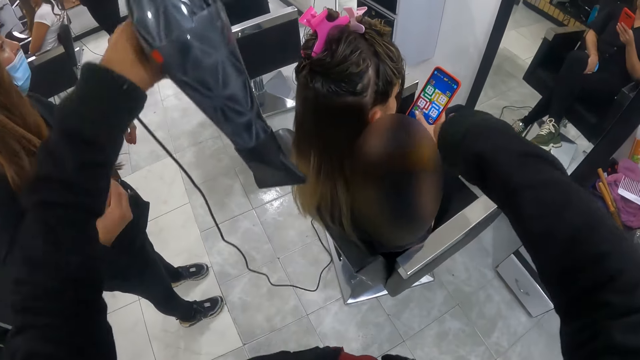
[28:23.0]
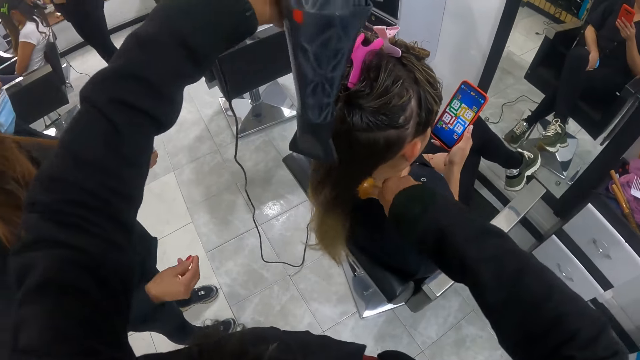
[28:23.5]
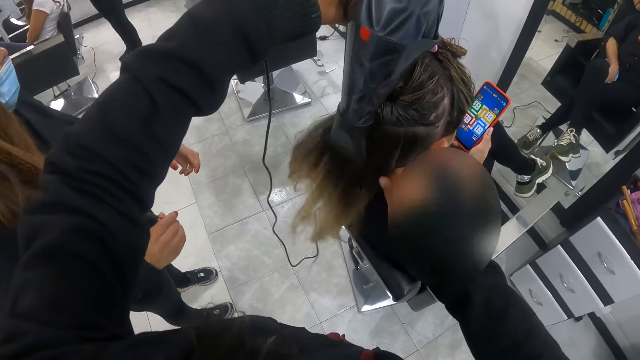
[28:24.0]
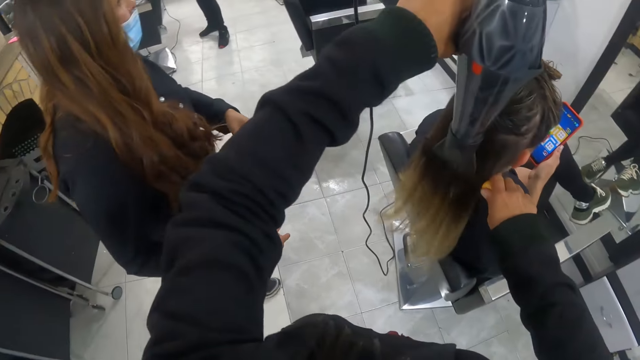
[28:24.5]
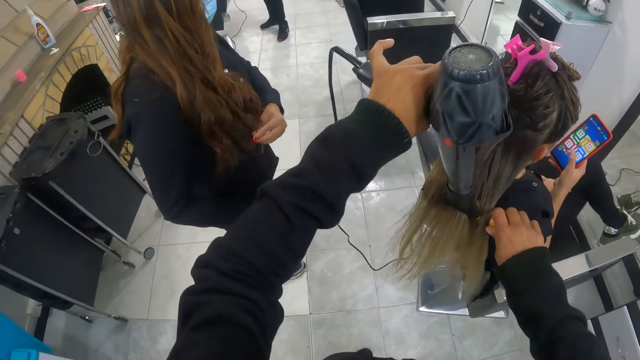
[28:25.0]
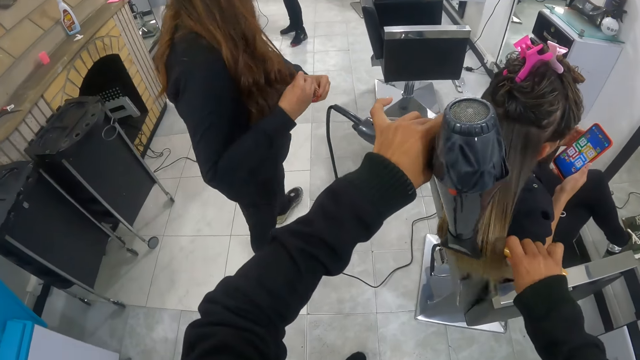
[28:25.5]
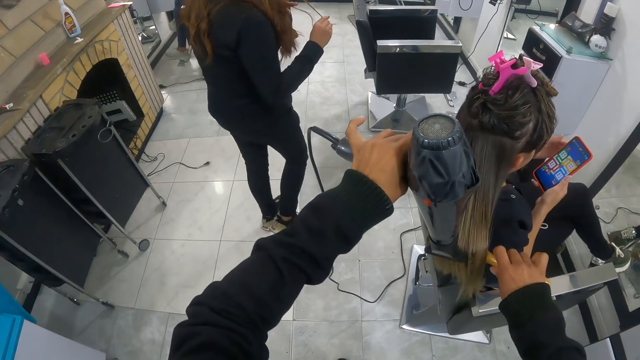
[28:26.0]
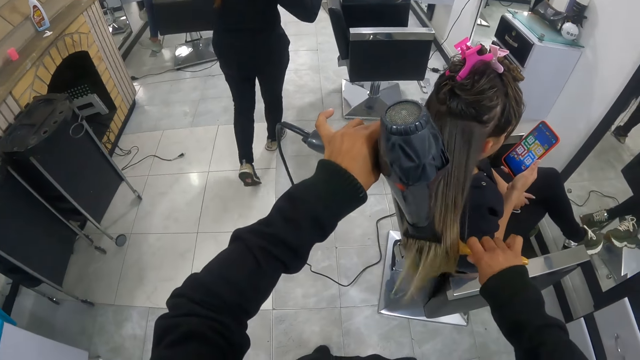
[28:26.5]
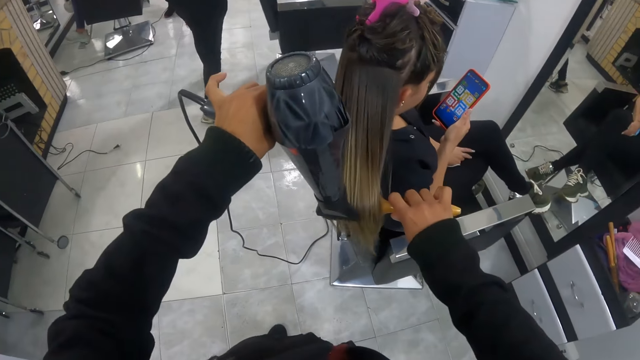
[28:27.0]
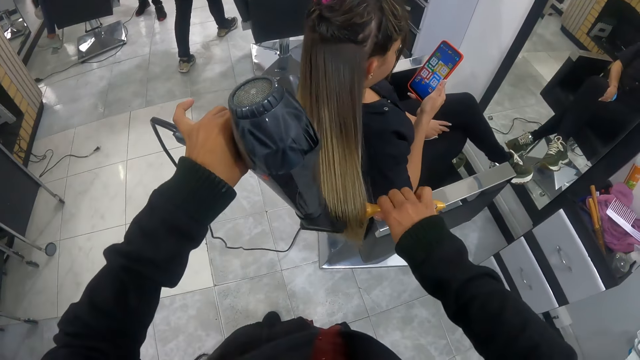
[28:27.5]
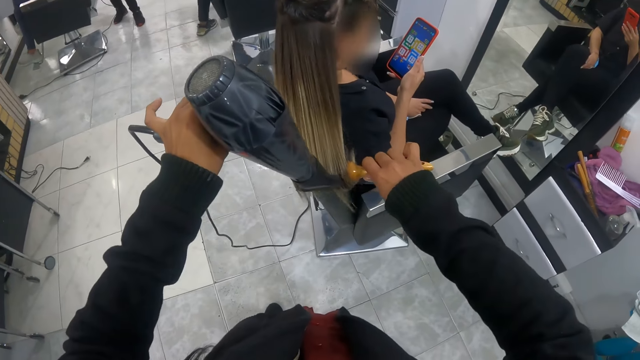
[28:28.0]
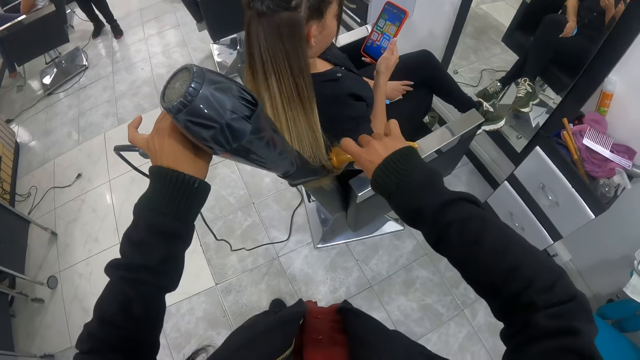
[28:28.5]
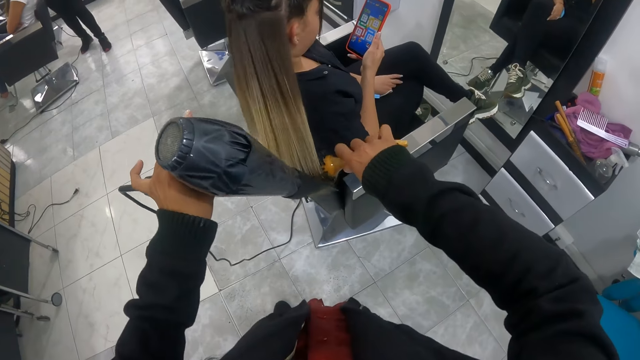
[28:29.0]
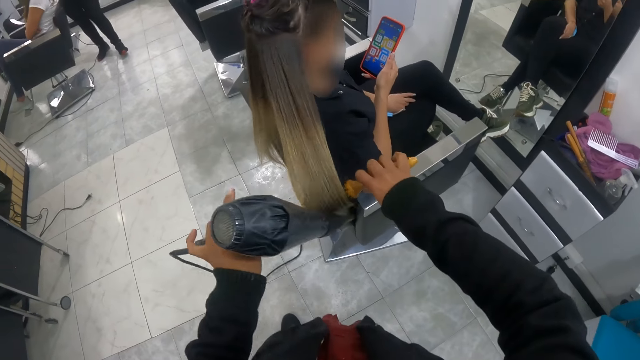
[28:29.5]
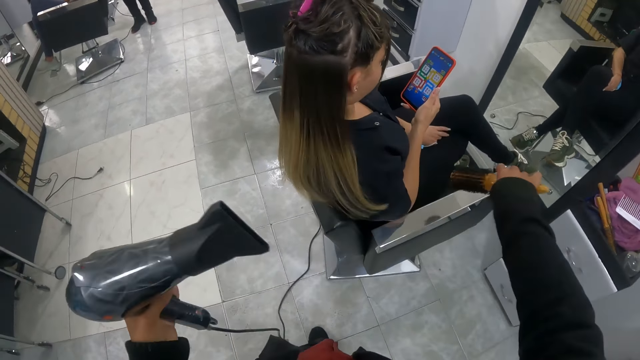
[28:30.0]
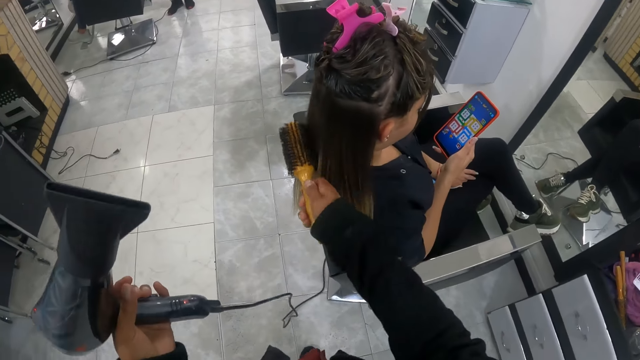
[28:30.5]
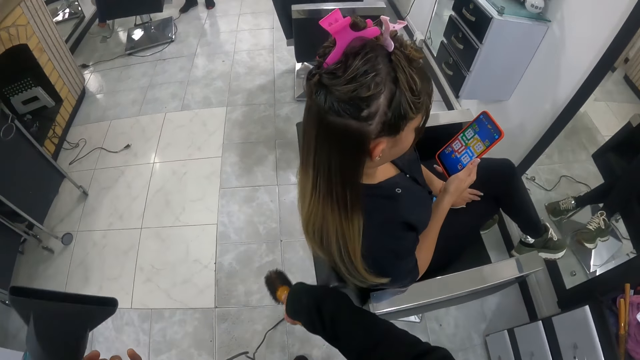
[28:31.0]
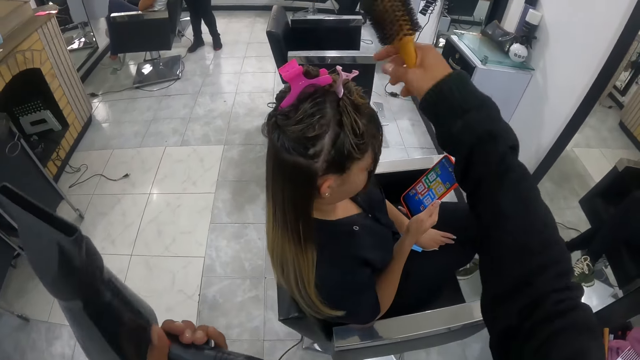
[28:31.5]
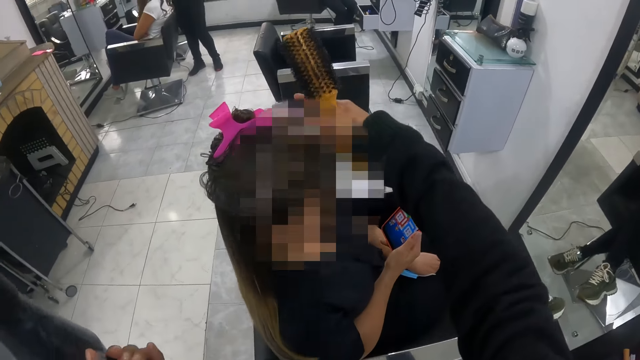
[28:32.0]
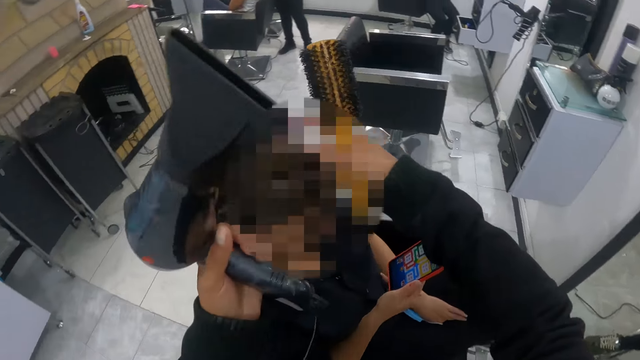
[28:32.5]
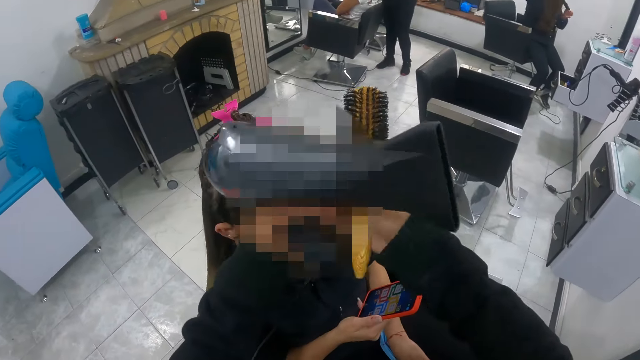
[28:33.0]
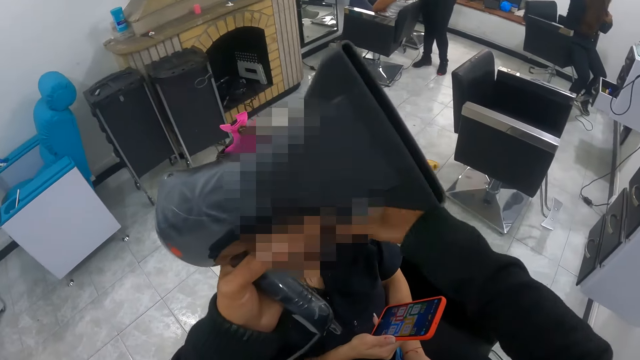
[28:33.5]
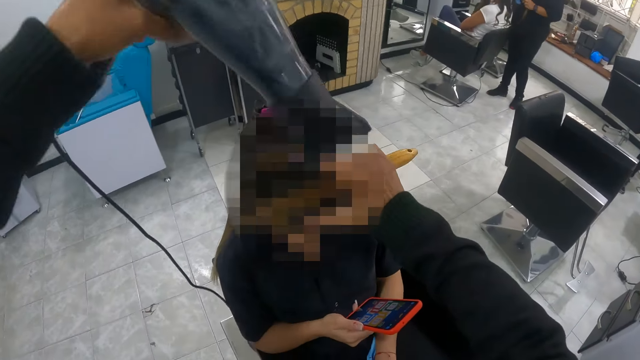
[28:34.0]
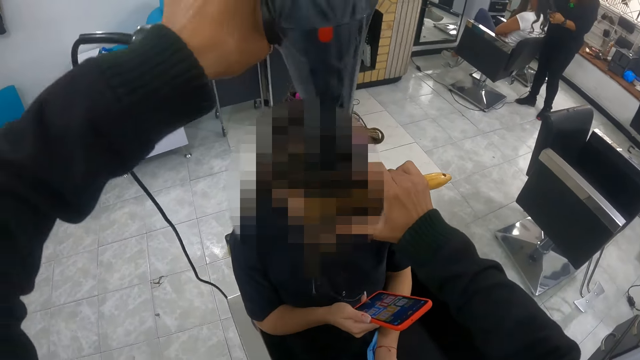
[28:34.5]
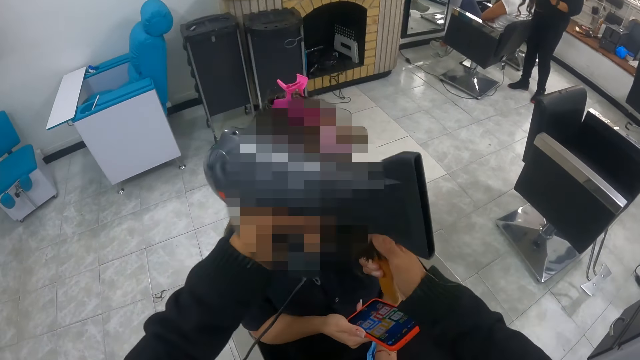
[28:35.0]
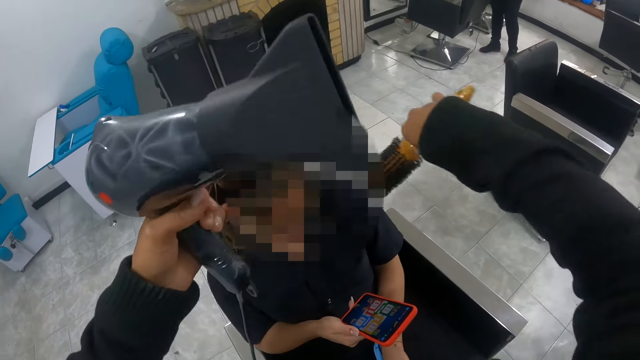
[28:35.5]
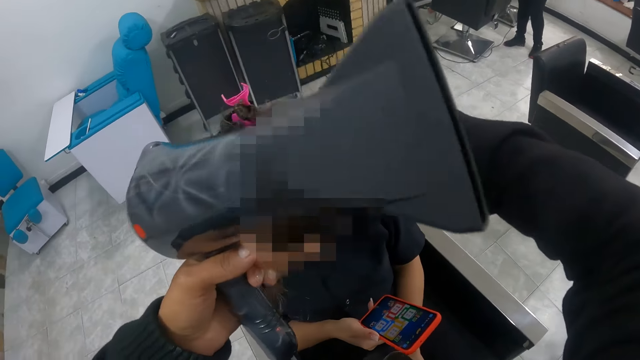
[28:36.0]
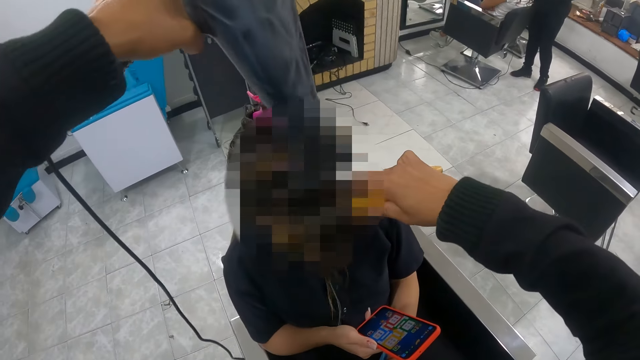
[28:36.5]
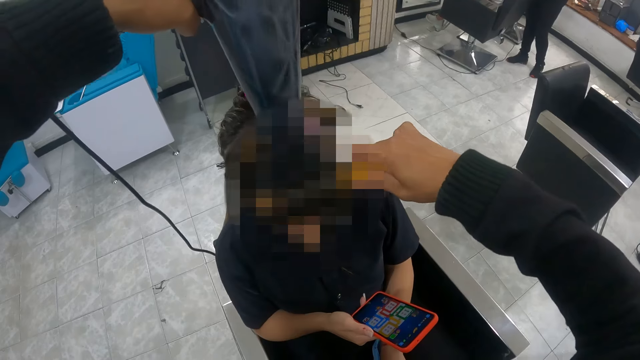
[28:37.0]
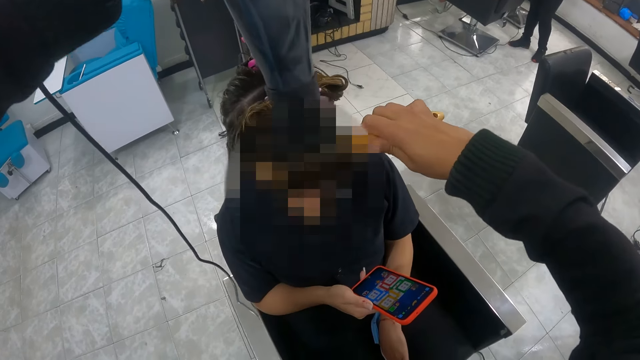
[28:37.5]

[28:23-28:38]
The camera wearer brushes the woman's hair with the round brush in her right hand. She holds a blow-dryer. The woman uses a mobile phone. The woman uses the mobile phone again. The camera wearer holds the blow-dryer and hair brush, and grabs the hair of the woman. She holds the woman's hair with her hands. Another woman adjusts her hair in front of a mirror. The camera wearer stretches the woman's hair with the hairdryer and round brush in her hands. Another woman curls another woman's hair with the straightener in her right hand. The camera wearer dries the hair of the first woman with the blow-dryer and hair brush. The first woman uses the mobile phone.

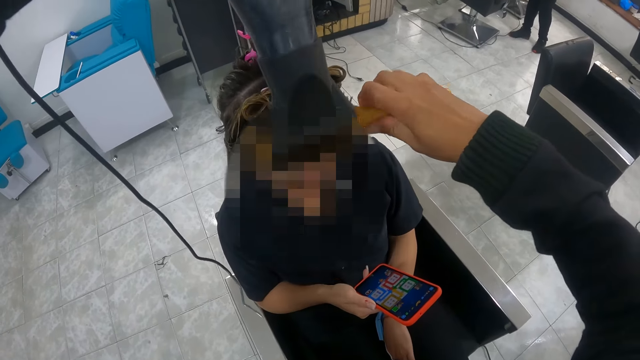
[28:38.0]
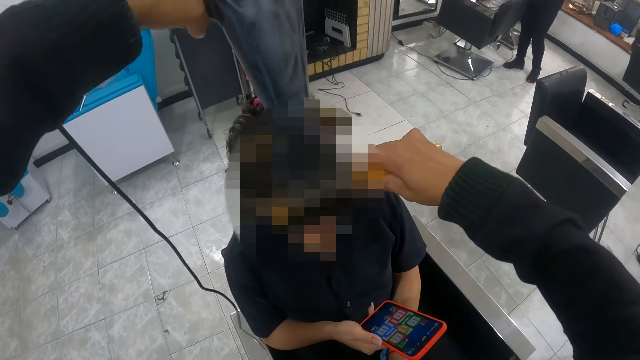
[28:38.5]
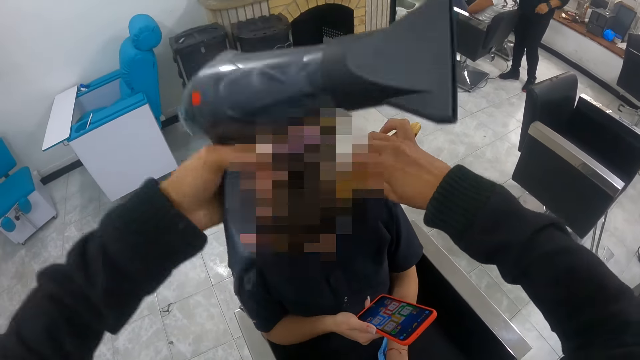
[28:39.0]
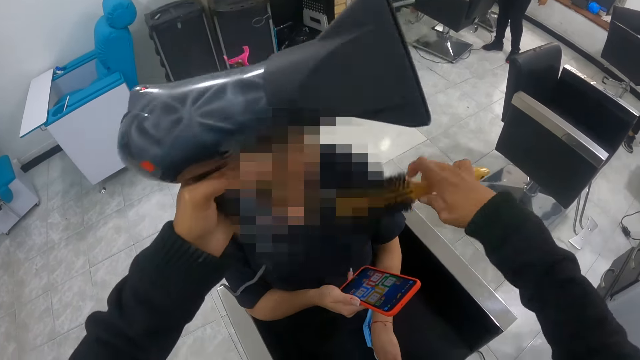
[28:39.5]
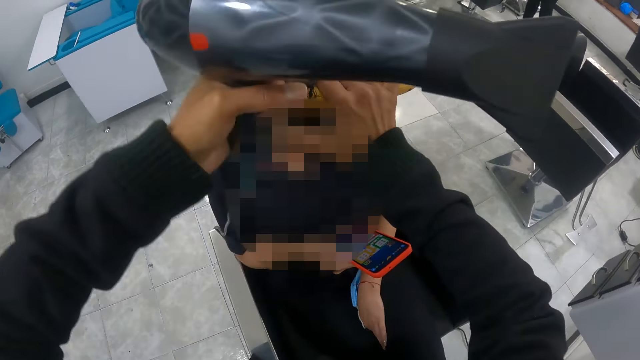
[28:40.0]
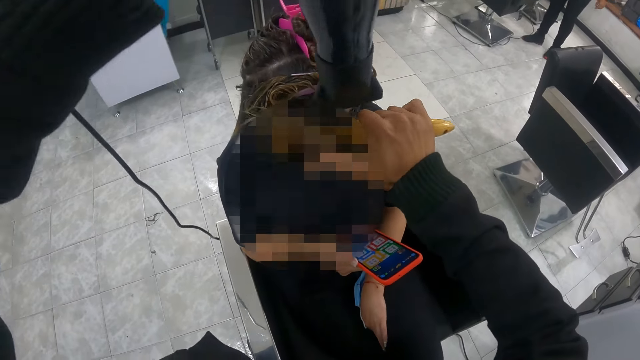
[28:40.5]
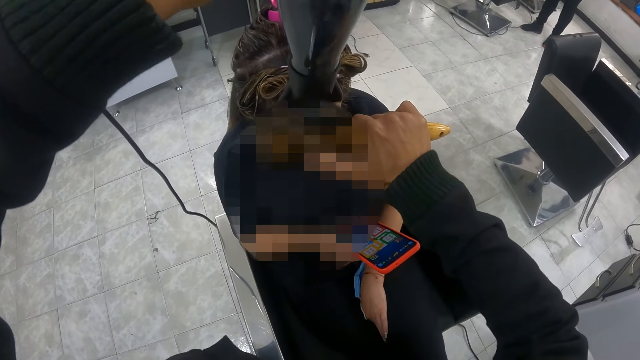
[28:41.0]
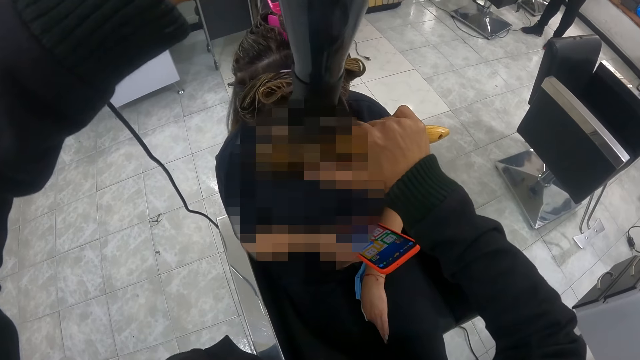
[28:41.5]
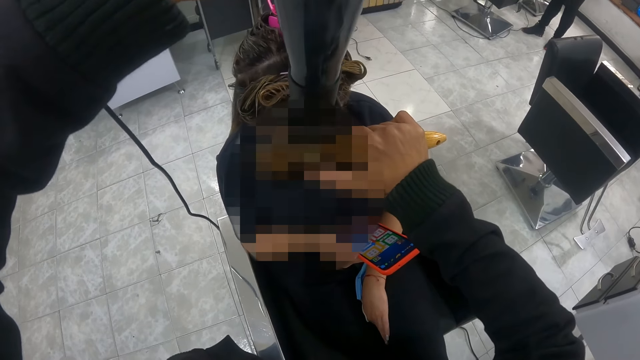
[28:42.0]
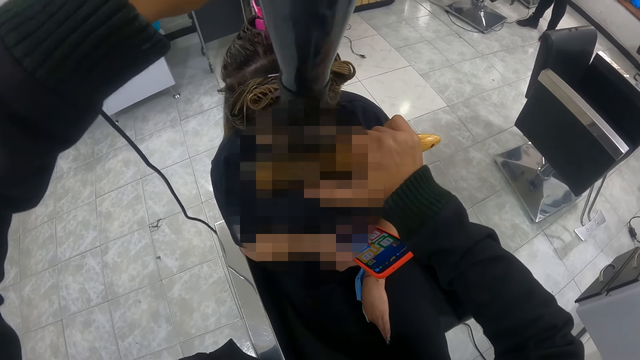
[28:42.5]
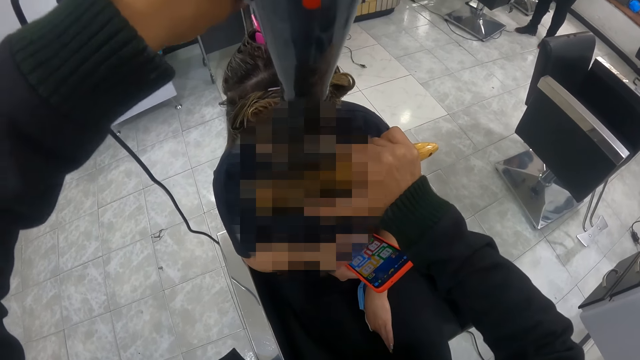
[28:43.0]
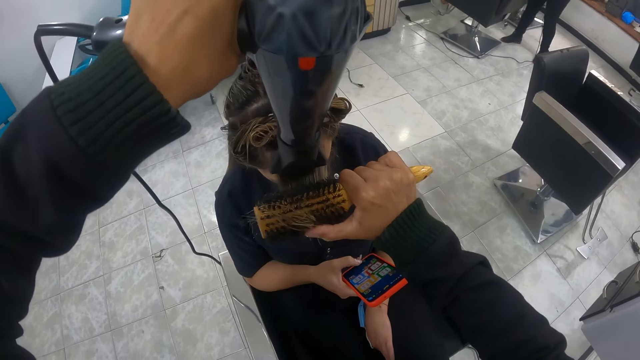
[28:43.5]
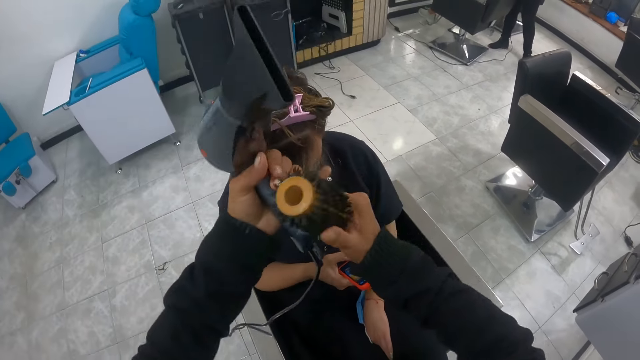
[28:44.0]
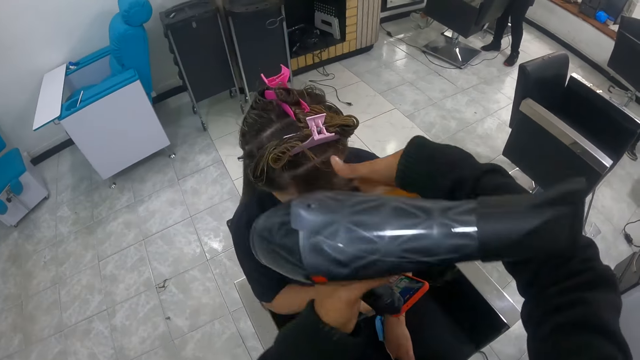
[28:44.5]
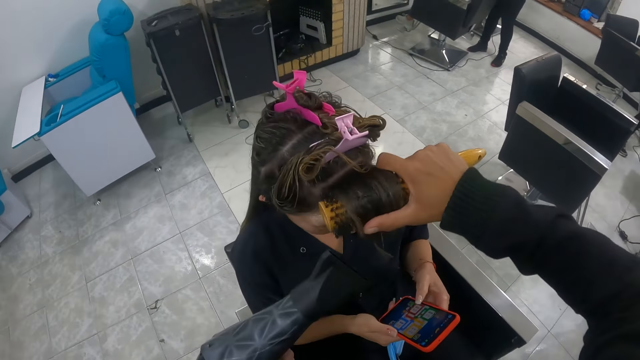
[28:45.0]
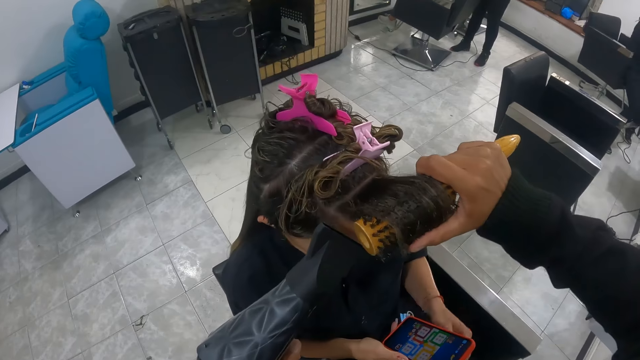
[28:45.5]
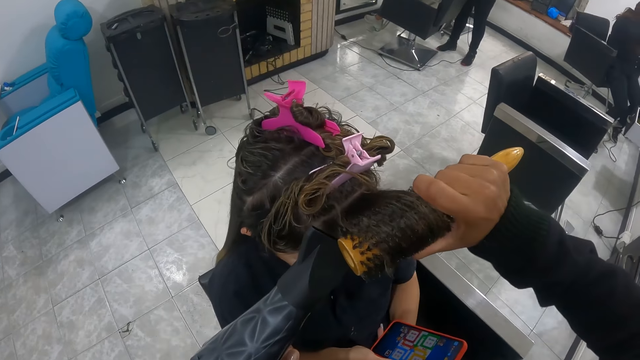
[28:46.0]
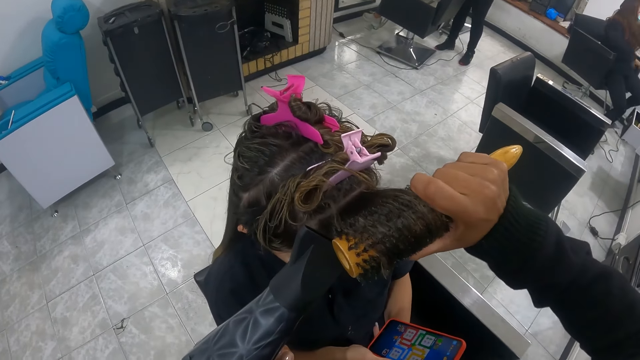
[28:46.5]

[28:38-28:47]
The camera wearer grabs the woman's hair with her left hand. She stretches the woman's hair with the hairdryer and round brush in her hands. She grabs the woman's hair with her left hand. She stretches the woman's hair with the hairdryer and round brush in her hands.
